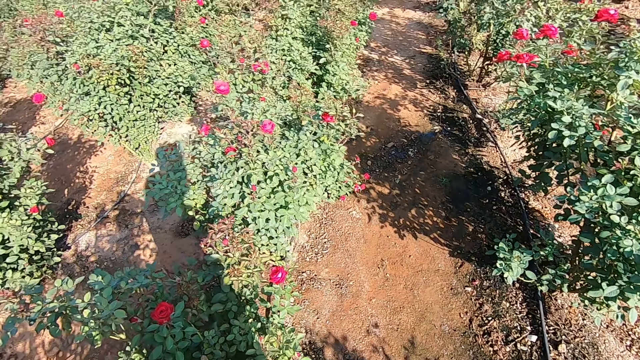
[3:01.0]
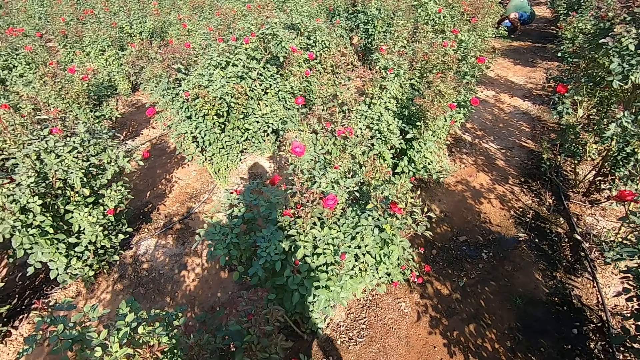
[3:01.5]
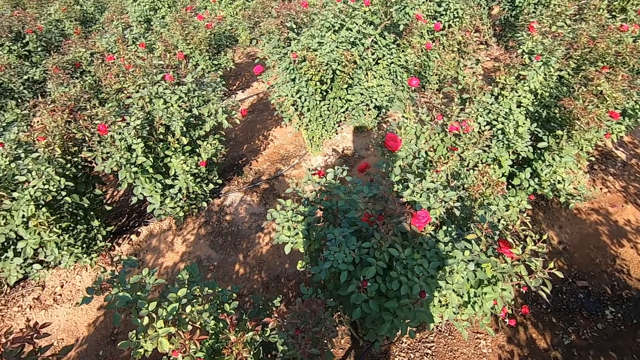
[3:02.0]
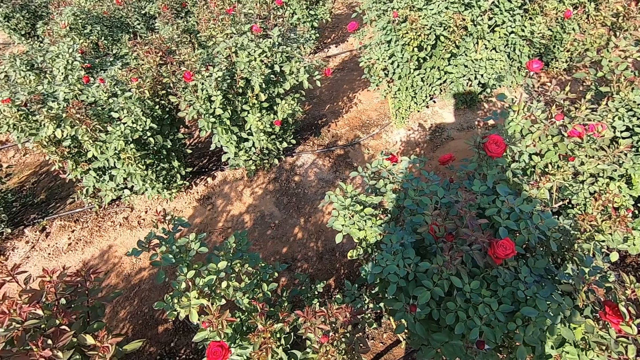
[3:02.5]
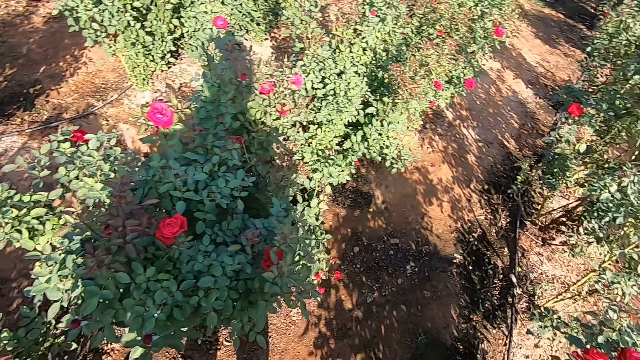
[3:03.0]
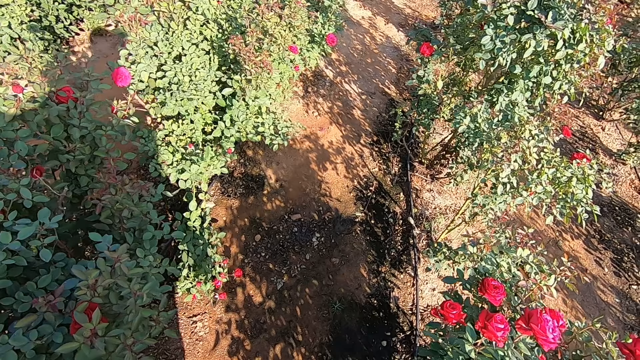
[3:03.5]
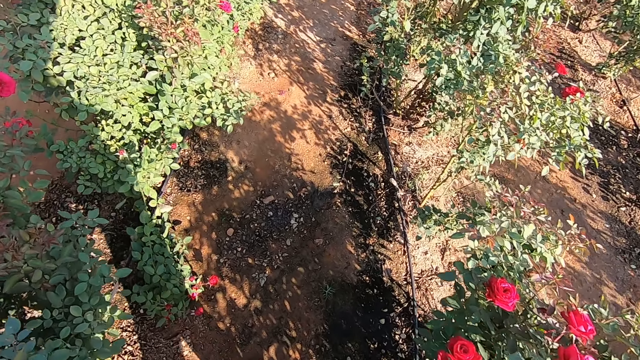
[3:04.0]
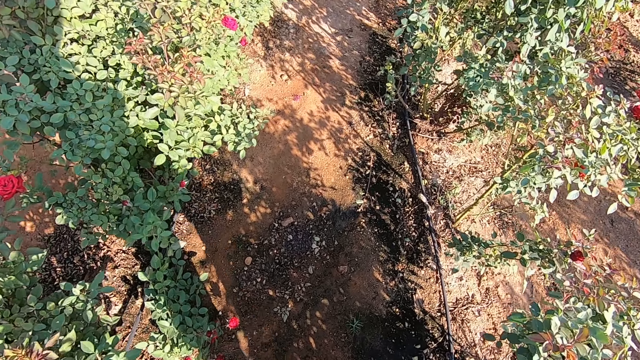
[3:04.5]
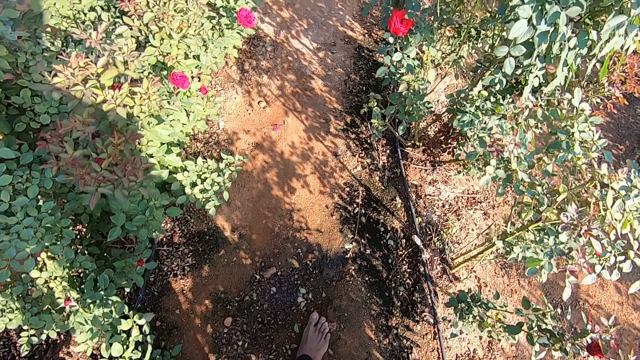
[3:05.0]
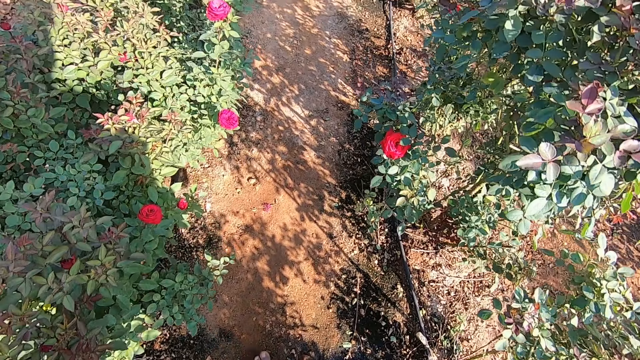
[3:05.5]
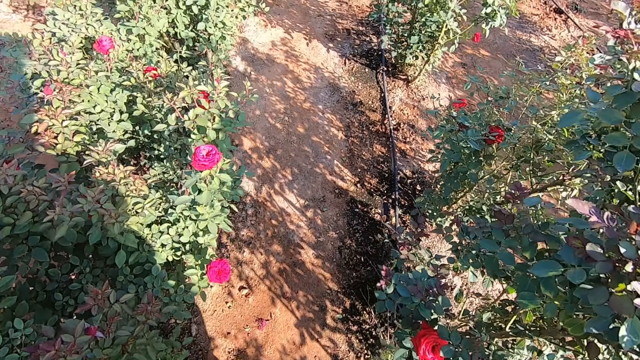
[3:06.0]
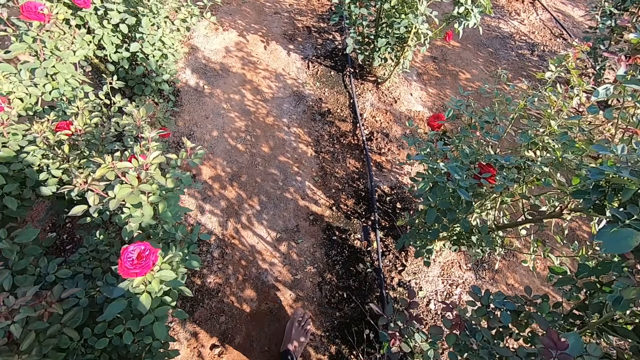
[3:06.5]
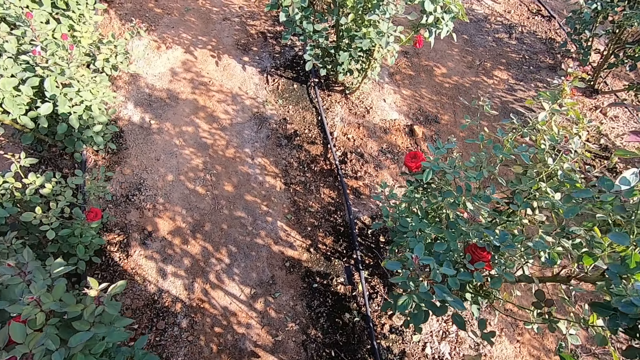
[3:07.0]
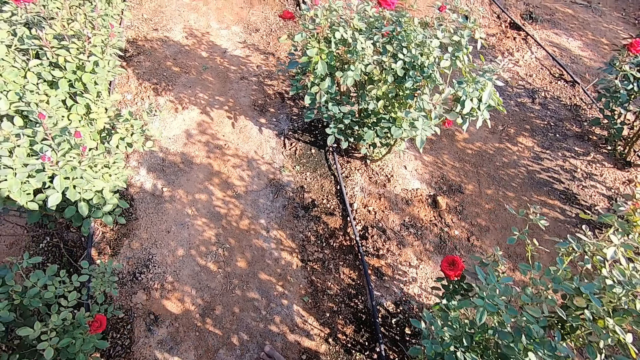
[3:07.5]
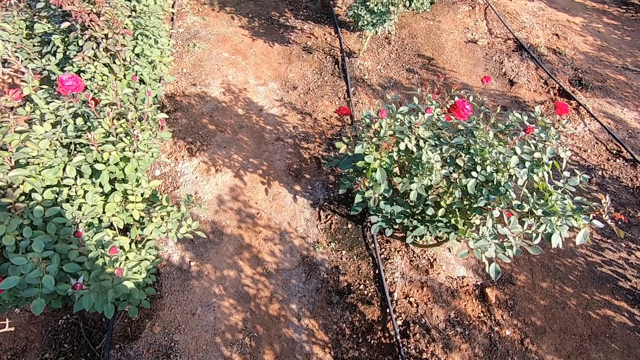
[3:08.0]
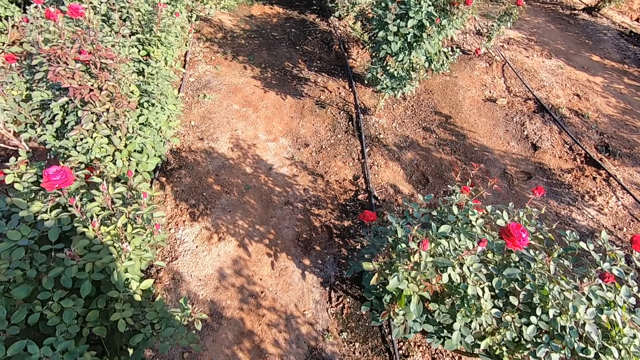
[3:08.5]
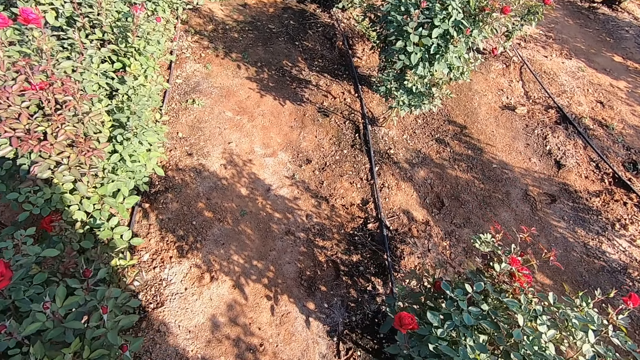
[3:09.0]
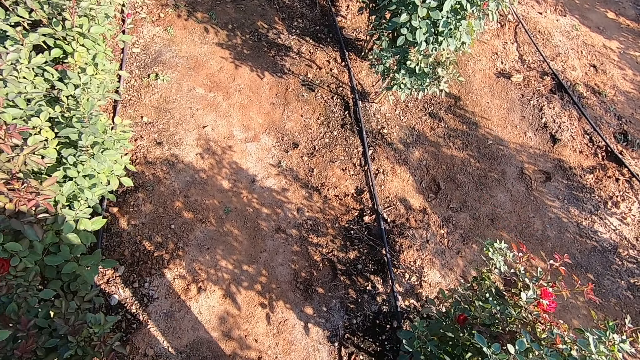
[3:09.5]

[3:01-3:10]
The camera wearer walks.

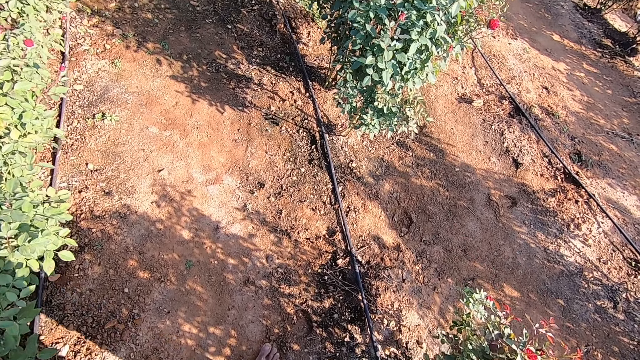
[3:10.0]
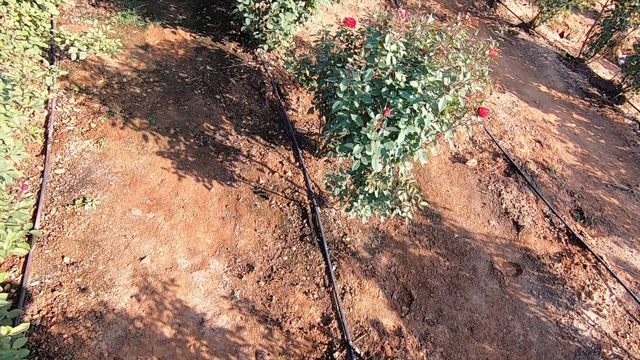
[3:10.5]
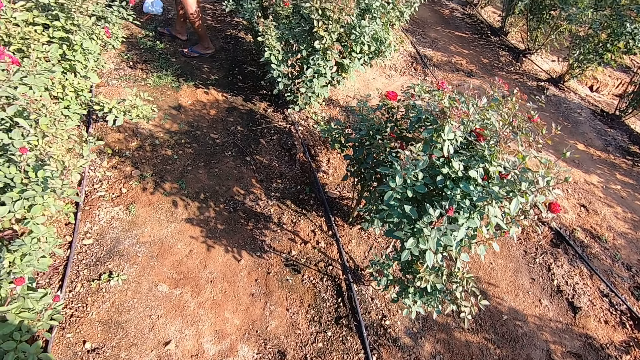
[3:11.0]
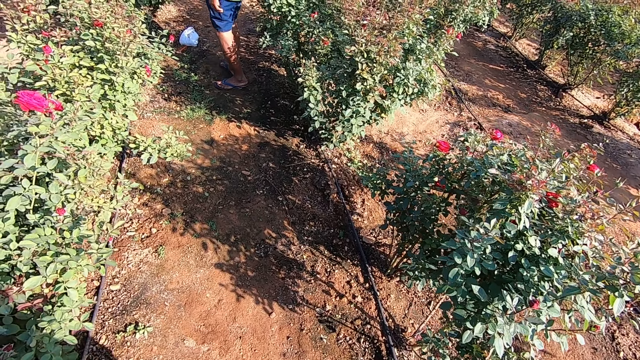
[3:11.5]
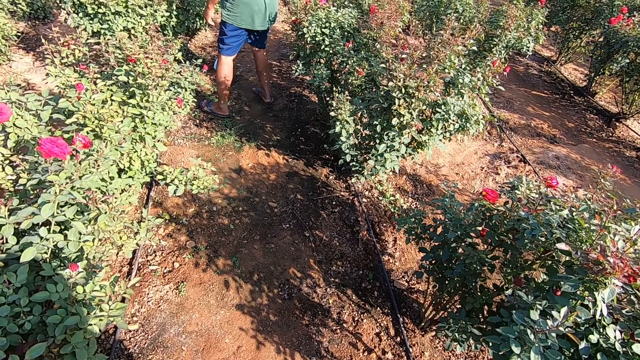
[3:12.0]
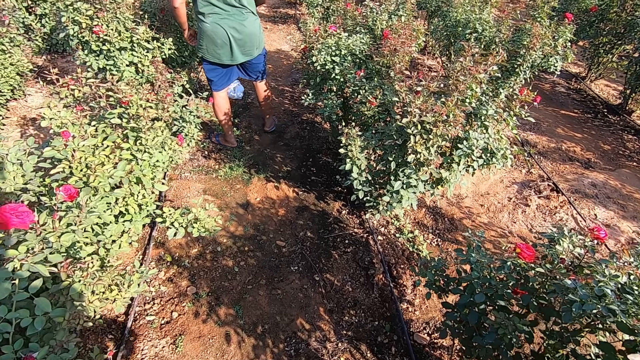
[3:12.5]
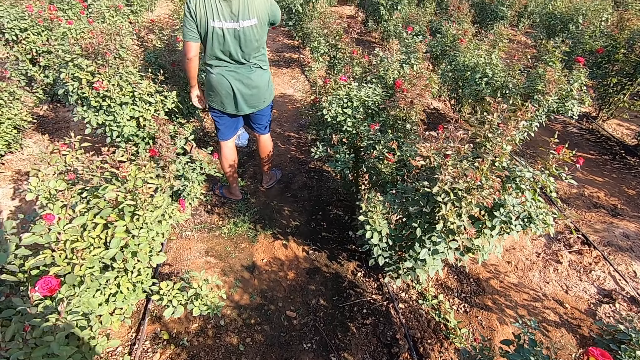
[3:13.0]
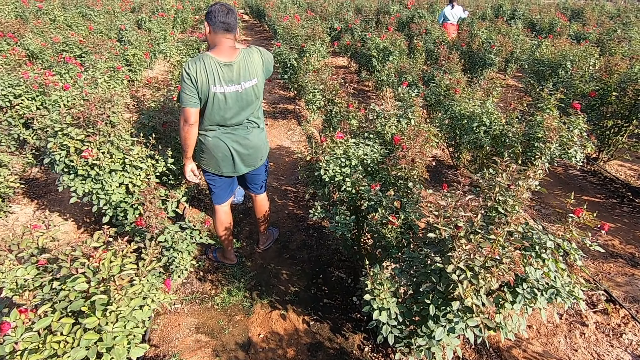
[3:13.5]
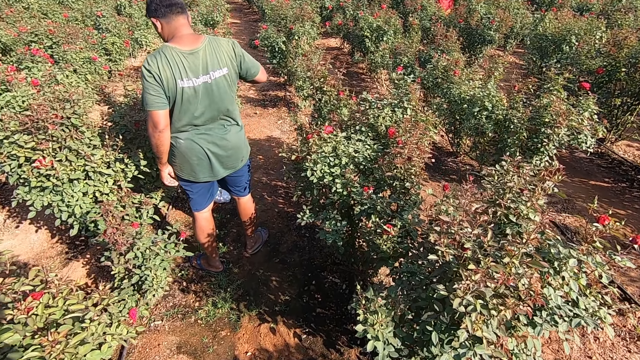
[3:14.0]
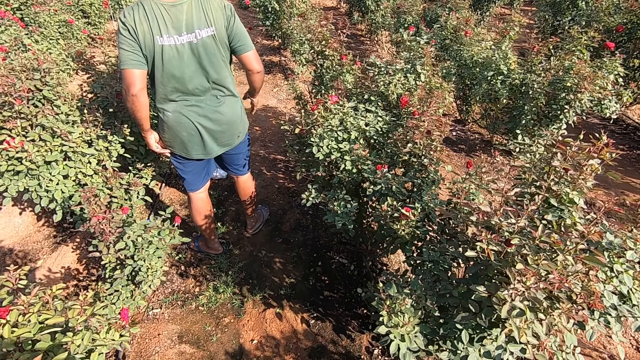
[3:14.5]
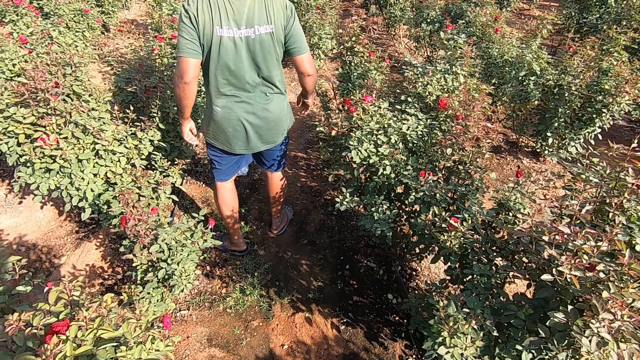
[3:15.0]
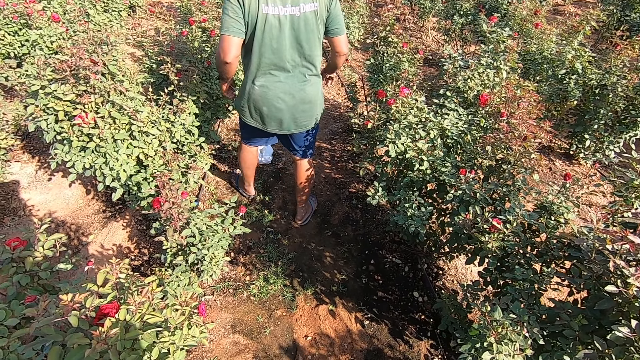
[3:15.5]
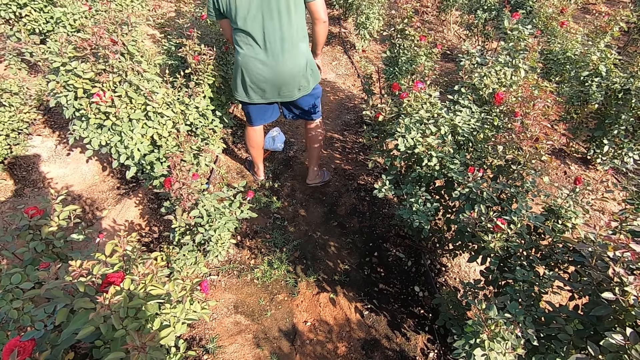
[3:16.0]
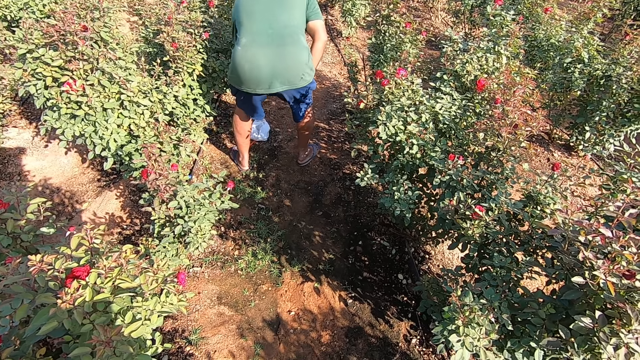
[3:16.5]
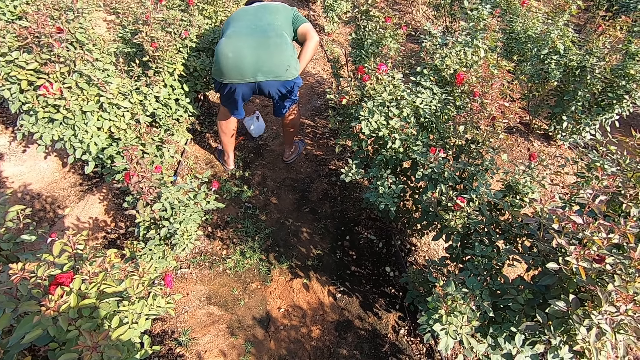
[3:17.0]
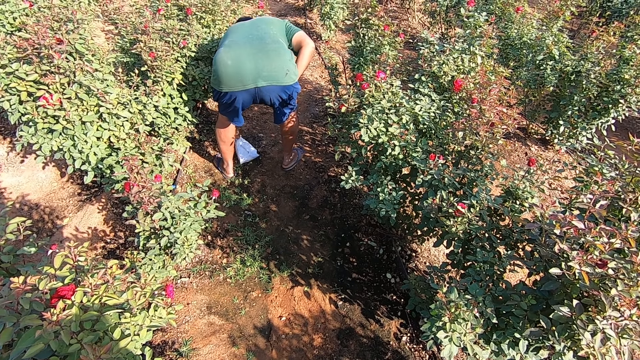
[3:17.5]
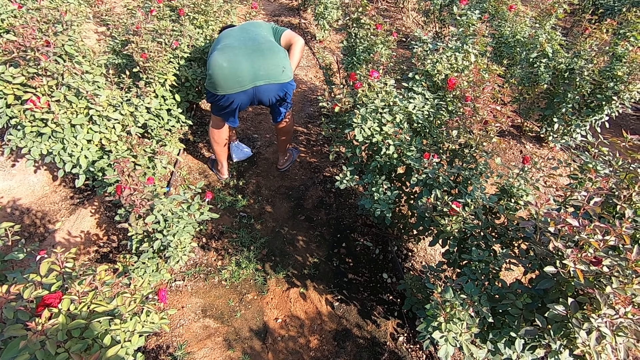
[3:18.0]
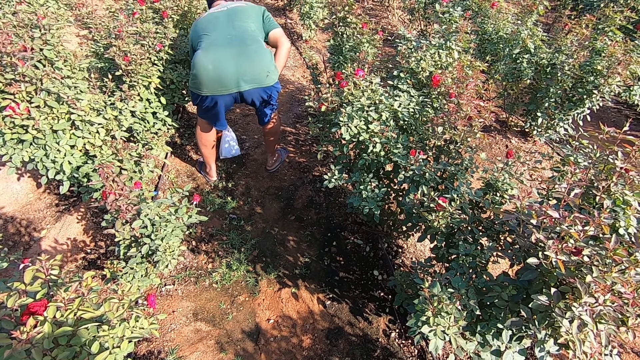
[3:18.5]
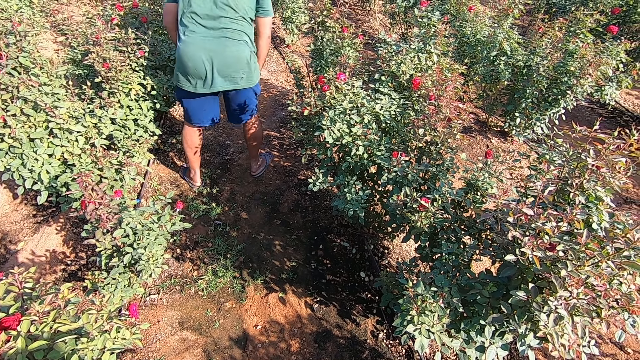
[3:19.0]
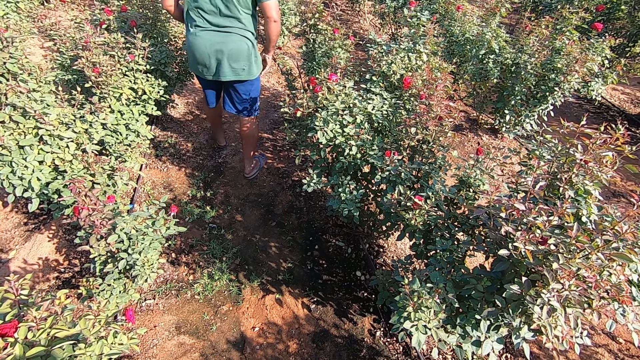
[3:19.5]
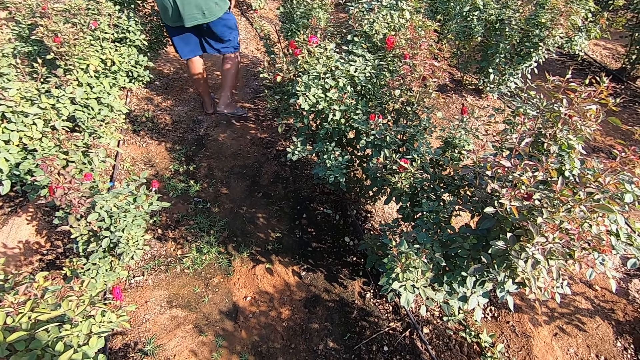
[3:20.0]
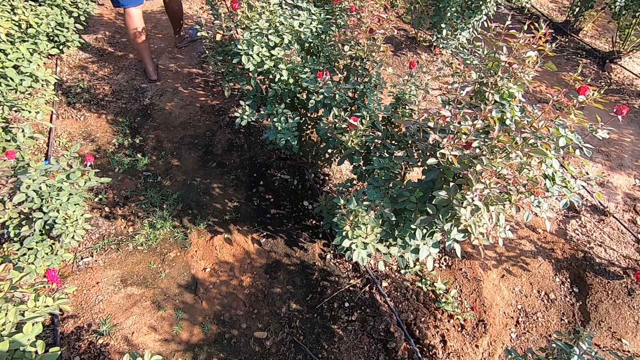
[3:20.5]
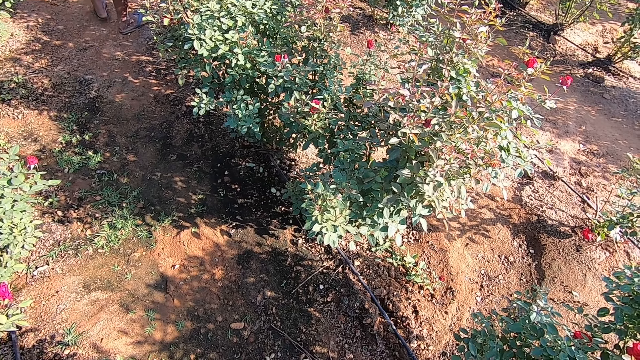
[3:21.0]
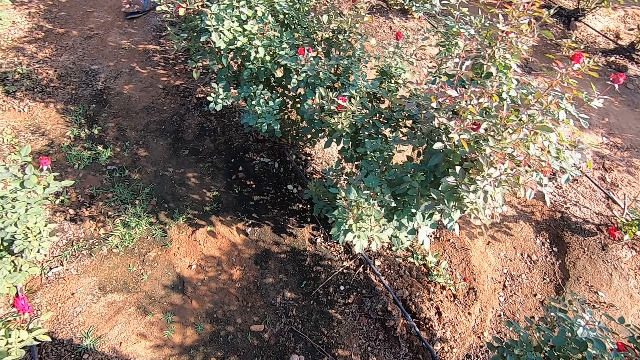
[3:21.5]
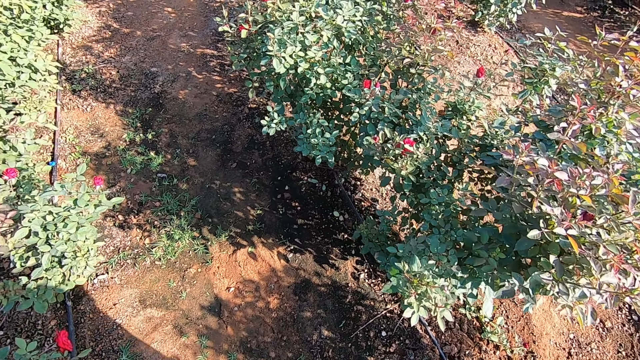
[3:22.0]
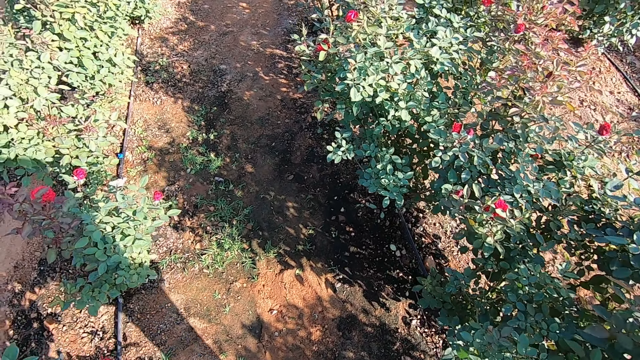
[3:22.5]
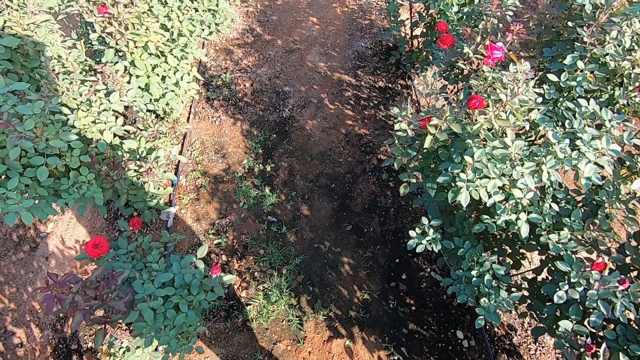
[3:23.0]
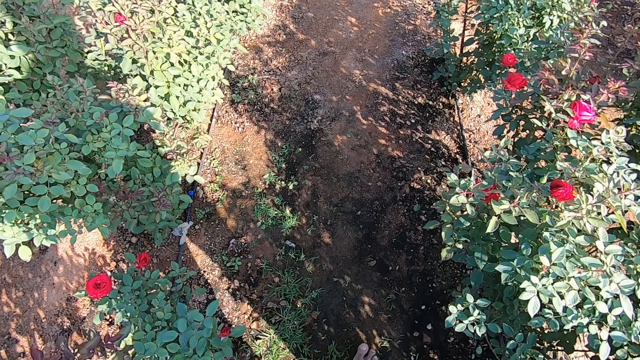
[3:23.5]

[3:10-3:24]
The man interacts with the camera wearer. The man wipes his face with his right hand. The man picks the plastic bag and the knife from the ground with his left hand.
